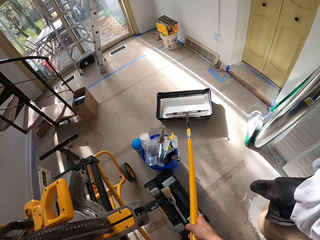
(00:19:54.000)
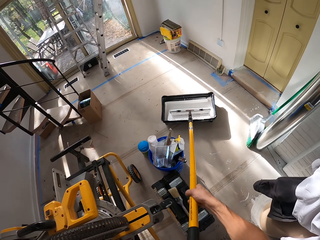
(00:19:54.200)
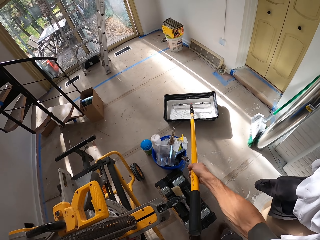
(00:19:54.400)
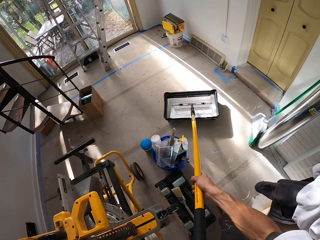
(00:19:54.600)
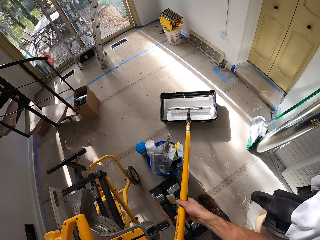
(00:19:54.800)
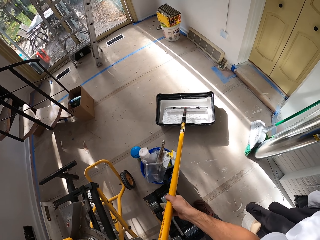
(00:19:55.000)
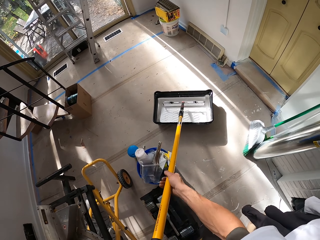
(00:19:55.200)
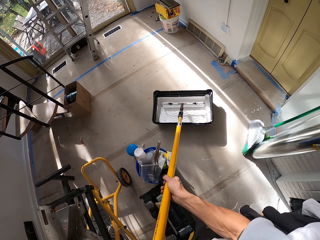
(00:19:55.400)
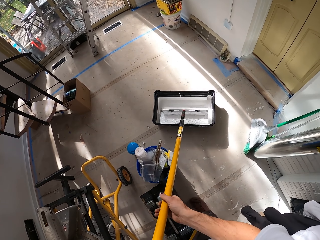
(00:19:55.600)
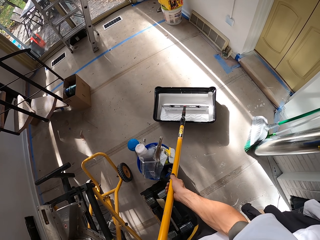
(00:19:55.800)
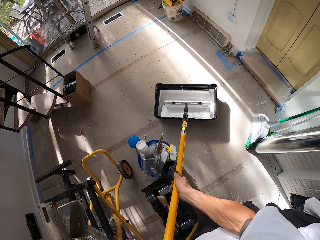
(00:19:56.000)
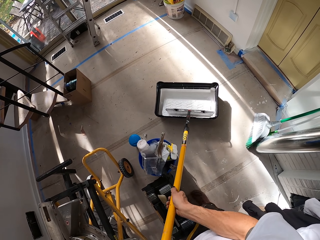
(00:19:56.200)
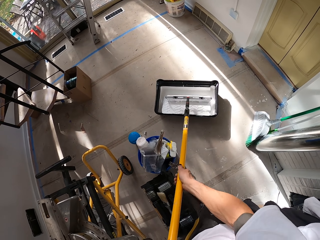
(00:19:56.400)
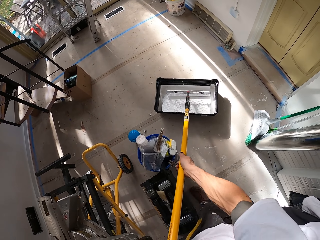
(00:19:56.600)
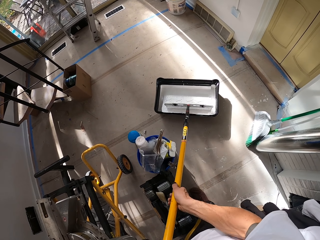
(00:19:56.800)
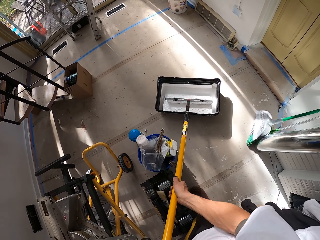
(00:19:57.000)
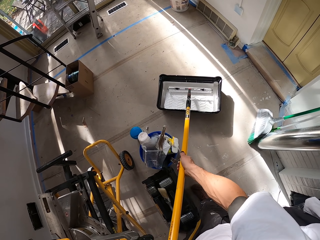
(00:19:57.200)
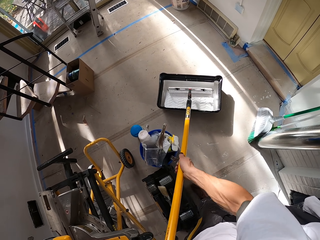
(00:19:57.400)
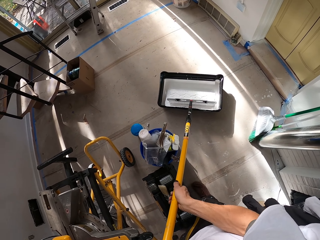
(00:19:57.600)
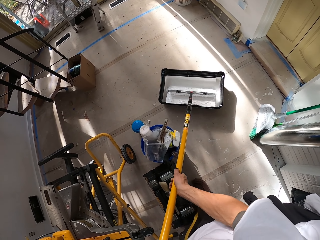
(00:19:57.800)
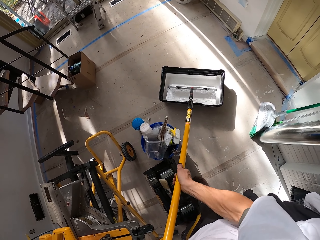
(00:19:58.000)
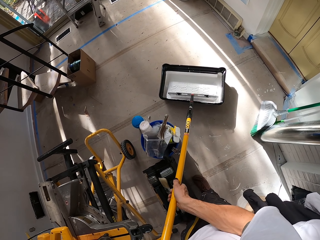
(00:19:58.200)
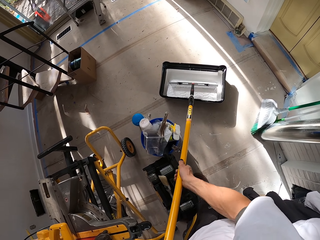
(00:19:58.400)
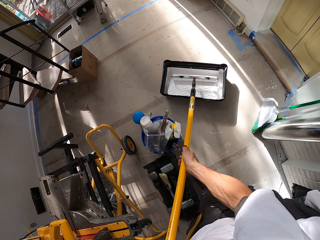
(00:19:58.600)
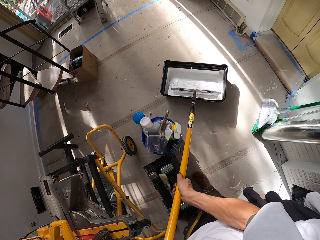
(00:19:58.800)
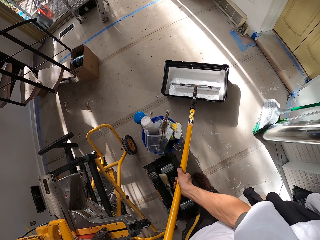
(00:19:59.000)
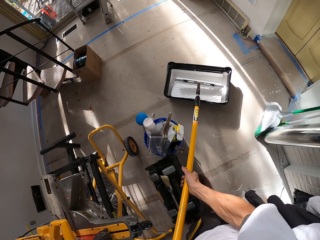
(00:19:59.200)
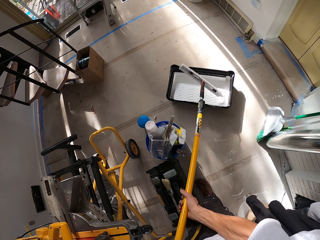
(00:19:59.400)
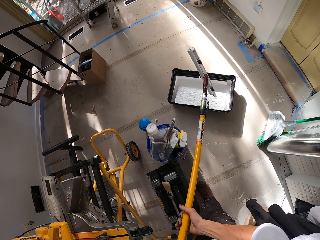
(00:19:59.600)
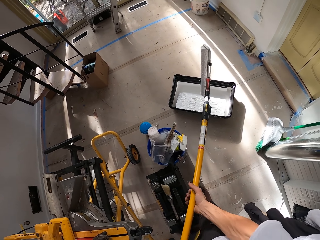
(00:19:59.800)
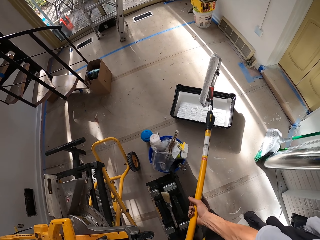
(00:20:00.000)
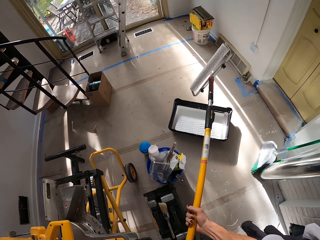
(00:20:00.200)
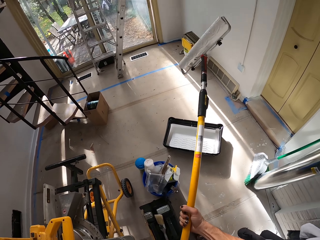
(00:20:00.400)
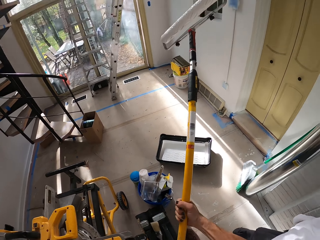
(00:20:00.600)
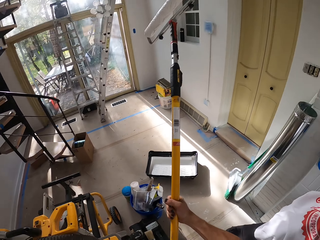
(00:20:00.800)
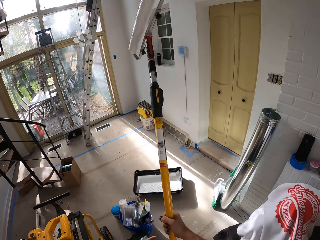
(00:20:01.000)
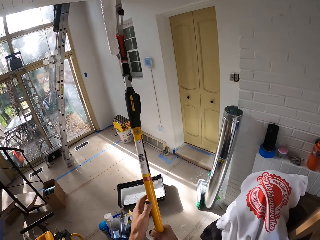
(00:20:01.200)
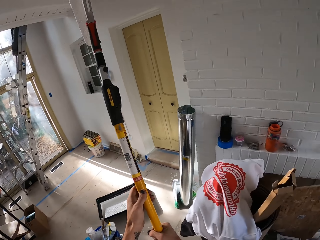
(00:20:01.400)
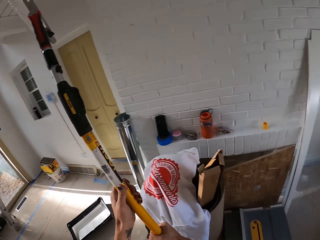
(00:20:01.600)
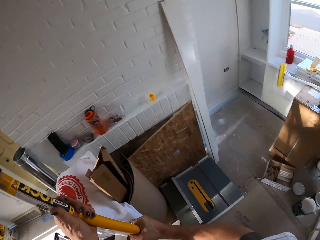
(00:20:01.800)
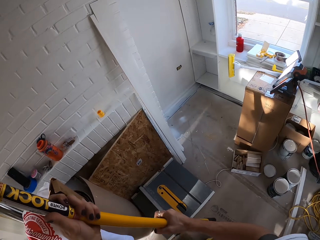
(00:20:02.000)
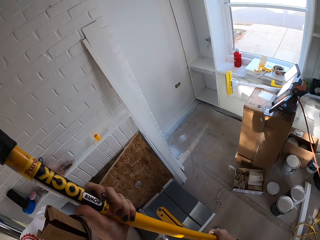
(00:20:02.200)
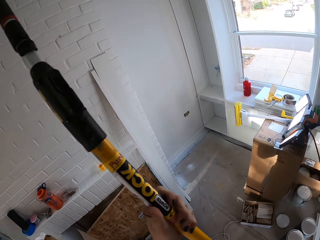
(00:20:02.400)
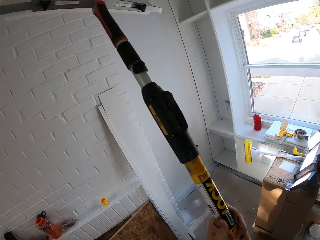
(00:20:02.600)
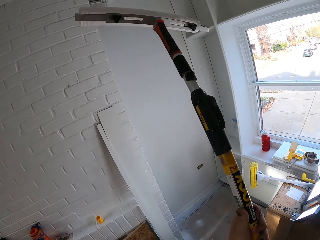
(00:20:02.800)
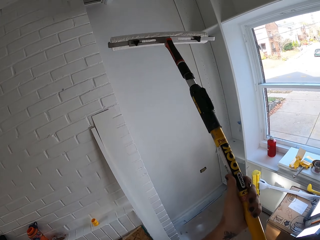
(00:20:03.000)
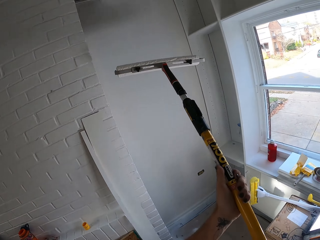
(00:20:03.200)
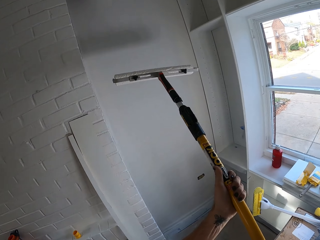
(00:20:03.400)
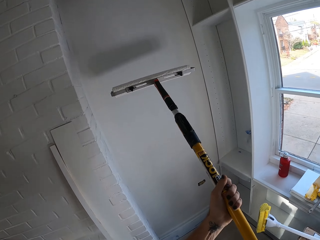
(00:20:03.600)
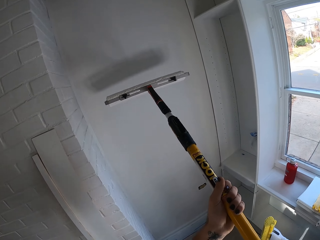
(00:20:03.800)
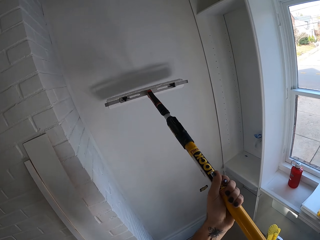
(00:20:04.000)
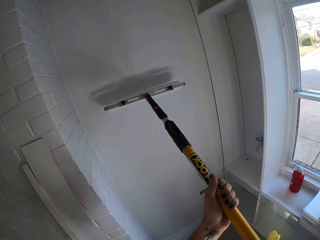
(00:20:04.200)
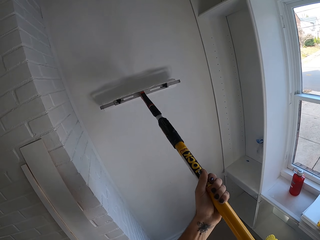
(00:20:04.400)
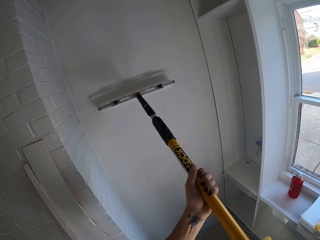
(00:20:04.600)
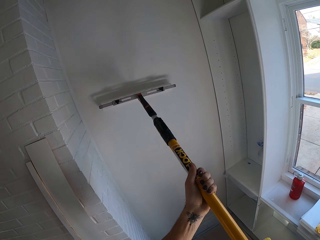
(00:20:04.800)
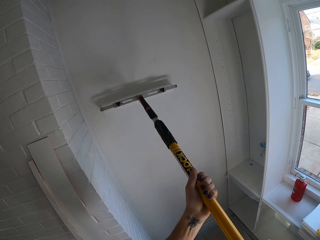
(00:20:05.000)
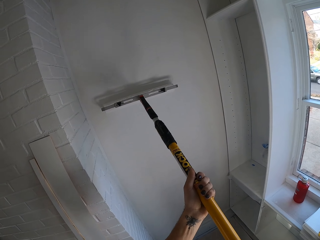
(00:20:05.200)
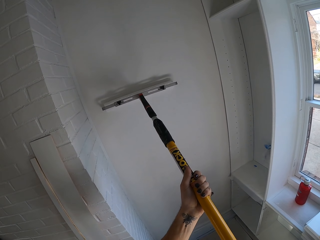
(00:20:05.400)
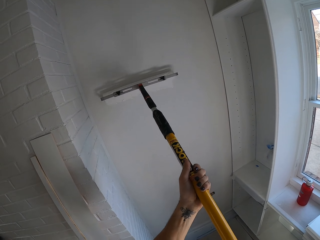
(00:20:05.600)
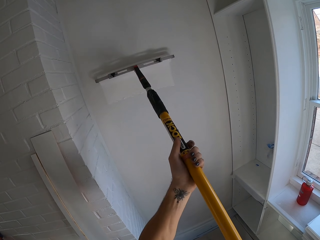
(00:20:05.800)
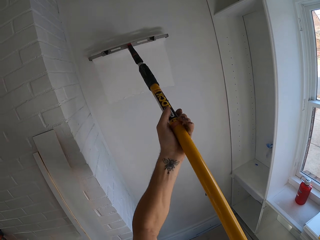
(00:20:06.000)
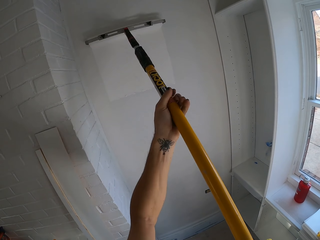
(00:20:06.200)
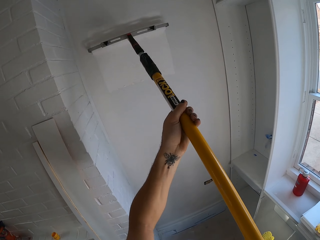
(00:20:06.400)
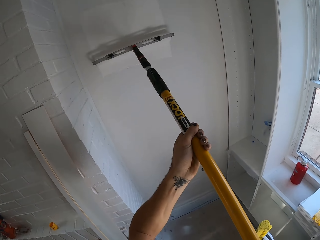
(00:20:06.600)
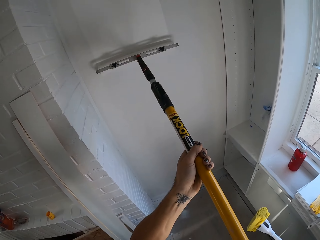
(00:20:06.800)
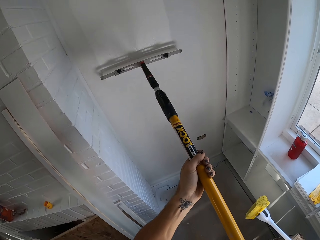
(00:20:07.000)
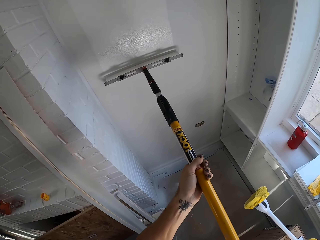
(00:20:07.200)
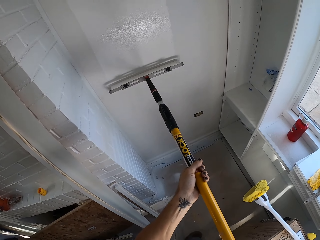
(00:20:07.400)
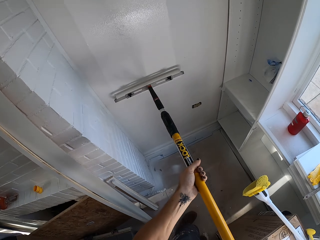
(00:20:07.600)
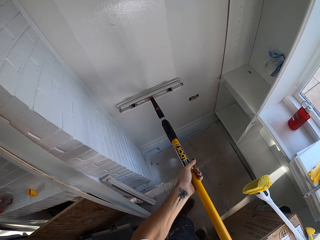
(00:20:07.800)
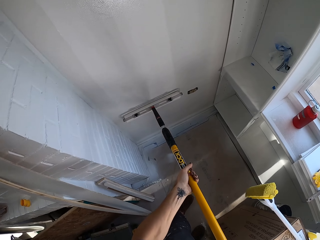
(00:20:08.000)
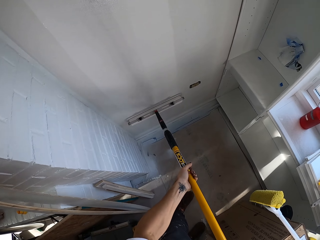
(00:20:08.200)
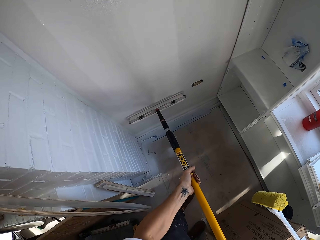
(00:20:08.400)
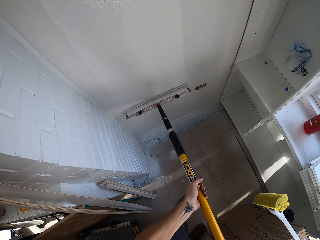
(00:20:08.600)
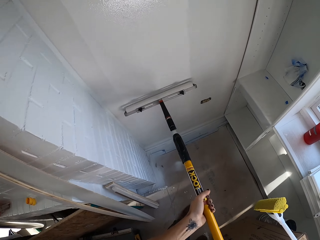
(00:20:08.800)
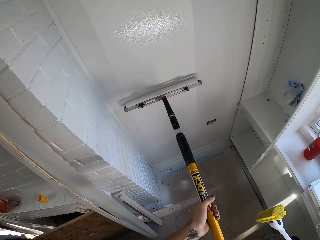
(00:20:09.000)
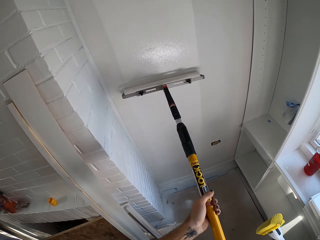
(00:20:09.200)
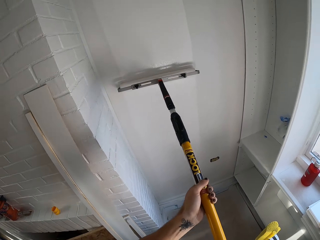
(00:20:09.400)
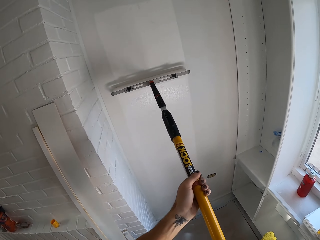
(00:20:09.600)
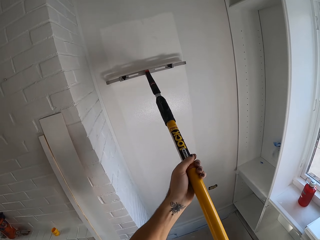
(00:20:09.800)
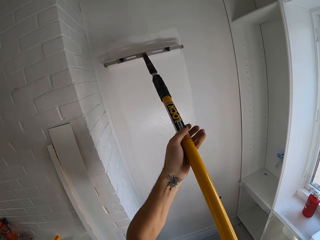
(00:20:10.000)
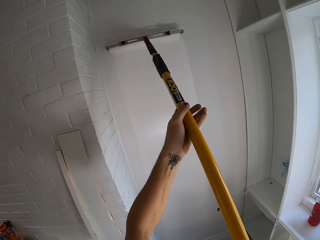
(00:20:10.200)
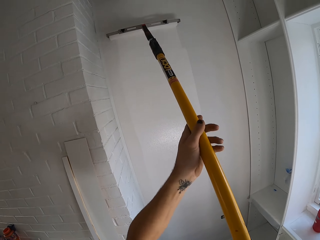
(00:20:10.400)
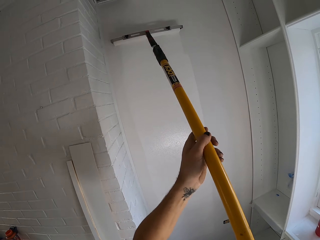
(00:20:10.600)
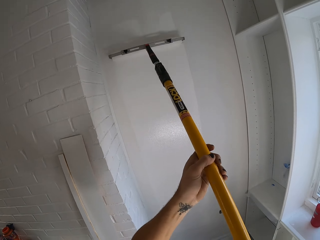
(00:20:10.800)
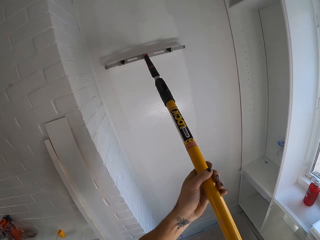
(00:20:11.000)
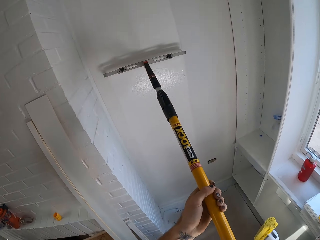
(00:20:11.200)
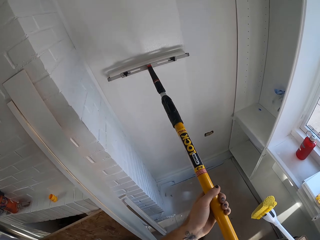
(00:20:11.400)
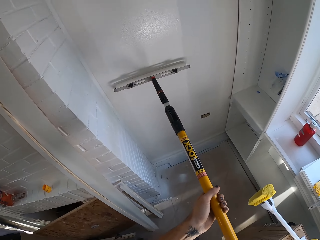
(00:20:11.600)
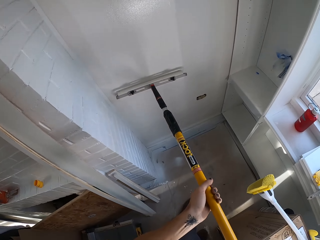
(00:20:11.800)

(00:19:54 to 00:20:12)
The camera wearer picks up a paint brush. They add more paint on the roller. They put the paint brush into a container. They move the paint brush on the container. They apply paint on the wall using a long brush roller. They lift the paint brush.

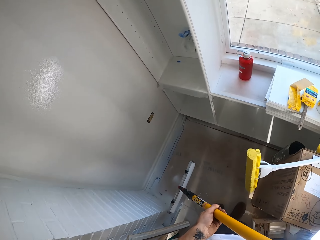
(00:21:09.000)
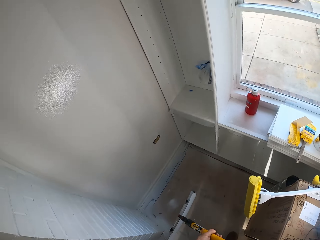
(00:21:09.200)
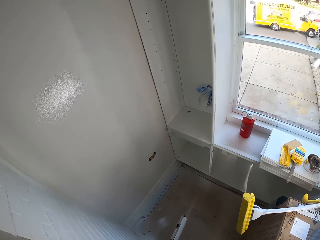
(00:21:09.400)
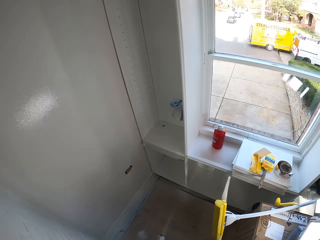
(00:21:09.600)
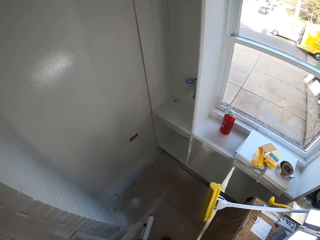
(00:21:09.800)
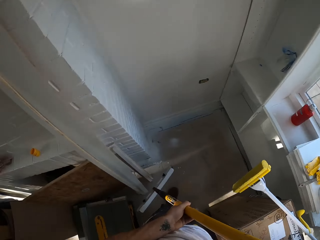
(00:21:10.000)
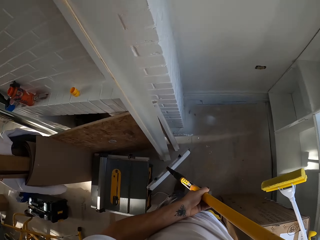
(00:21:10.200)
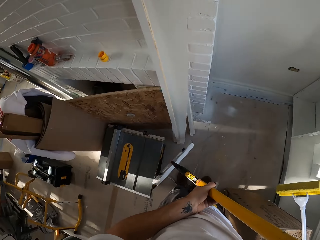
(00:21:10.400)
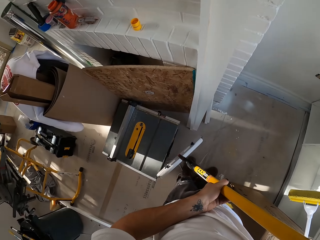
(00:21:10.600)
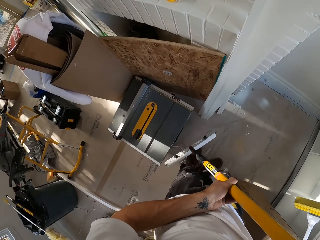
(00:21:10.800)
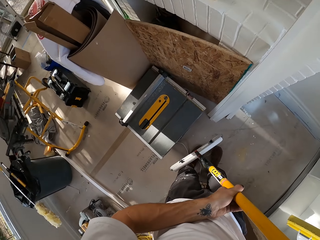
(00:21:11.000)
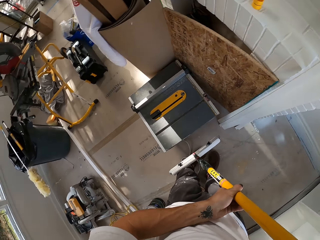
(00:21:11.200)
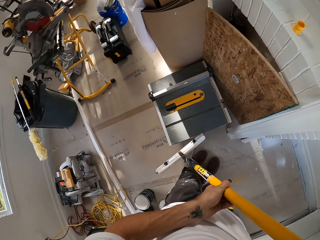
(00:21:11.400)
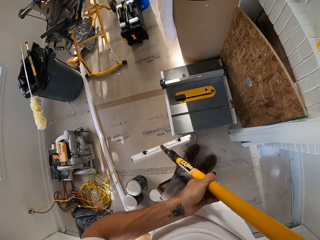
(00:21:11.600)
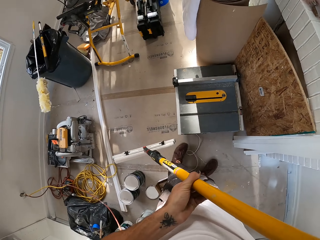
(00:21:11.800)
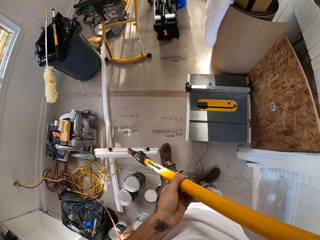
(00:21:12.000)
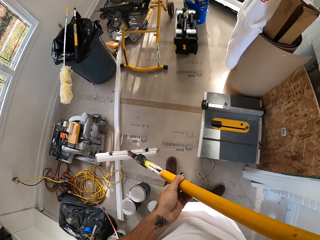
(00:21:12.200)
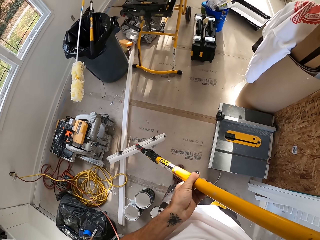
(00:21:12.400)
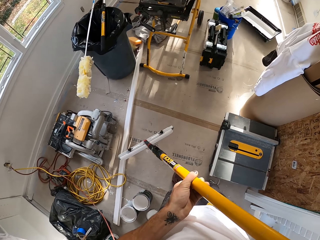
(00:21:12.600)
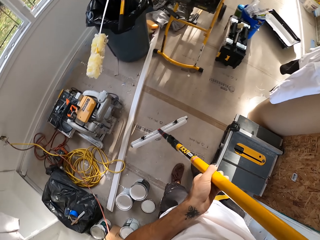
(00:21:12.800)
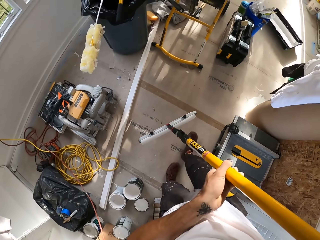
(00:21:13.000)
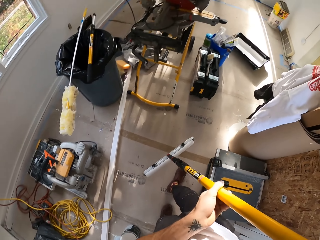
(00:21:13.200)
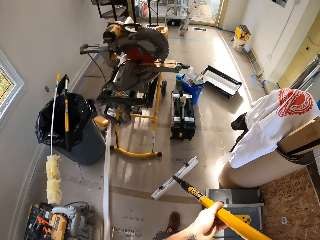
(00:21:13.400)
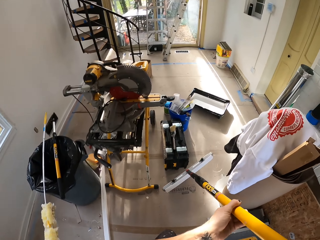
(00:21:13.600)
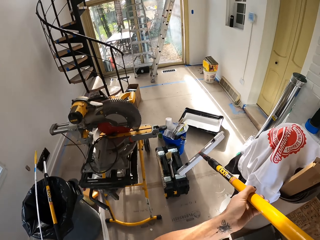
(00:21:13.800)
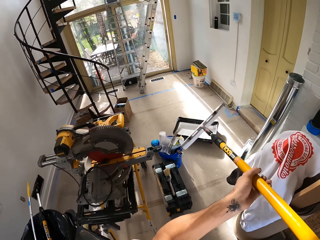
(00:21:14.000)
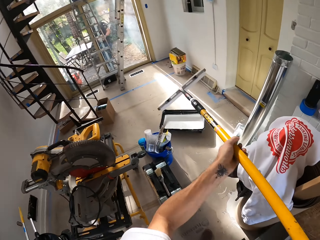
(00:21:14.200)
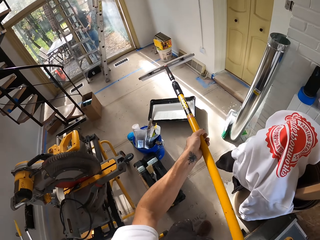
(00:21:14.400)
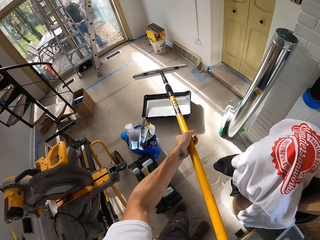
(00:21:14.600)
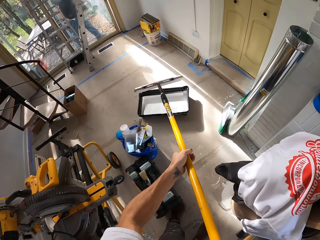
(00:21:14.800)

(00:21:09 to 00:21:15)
The camera wearer moves around.
